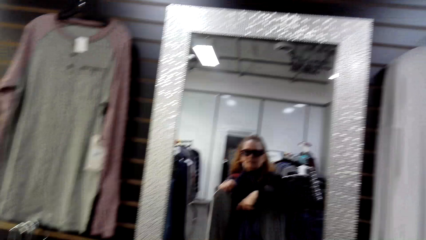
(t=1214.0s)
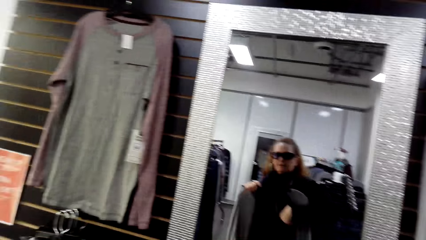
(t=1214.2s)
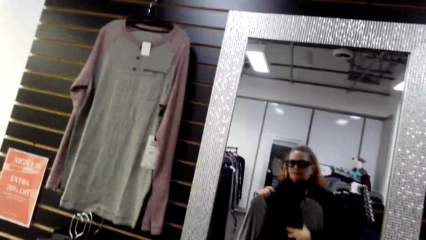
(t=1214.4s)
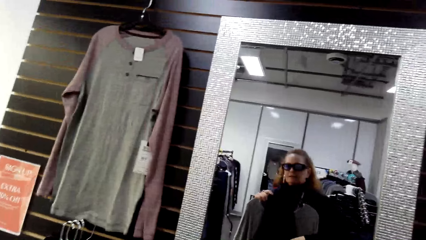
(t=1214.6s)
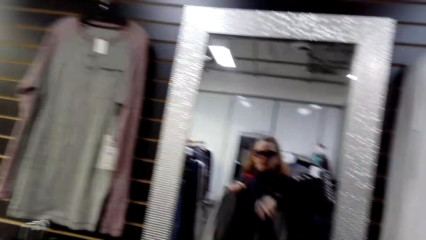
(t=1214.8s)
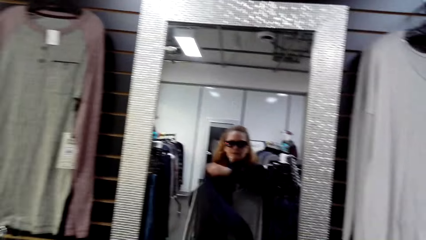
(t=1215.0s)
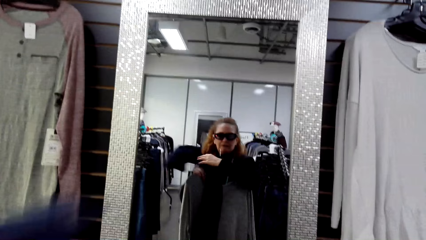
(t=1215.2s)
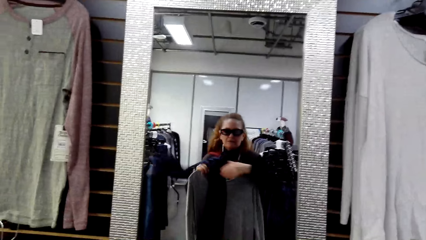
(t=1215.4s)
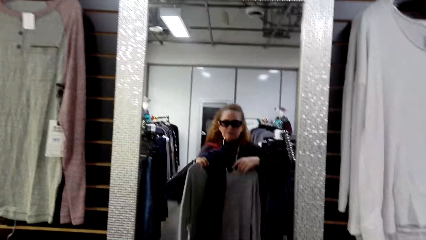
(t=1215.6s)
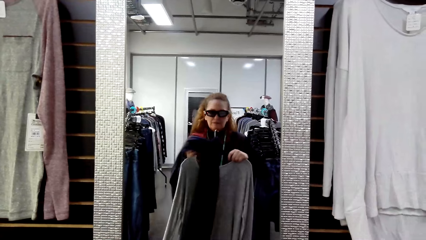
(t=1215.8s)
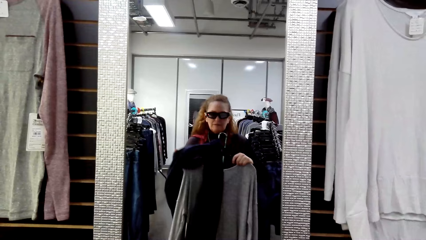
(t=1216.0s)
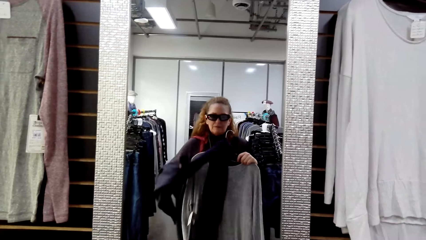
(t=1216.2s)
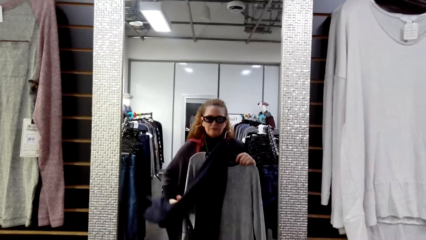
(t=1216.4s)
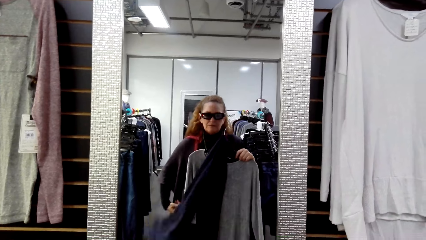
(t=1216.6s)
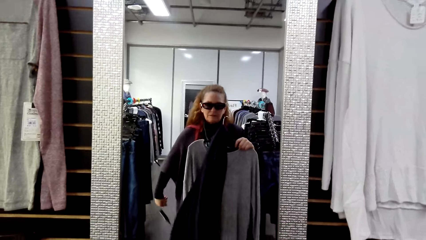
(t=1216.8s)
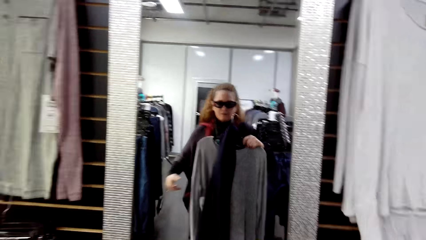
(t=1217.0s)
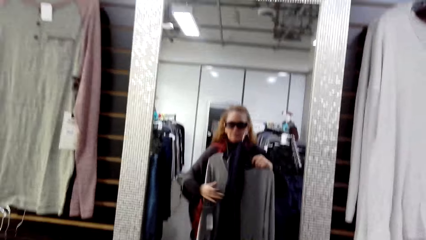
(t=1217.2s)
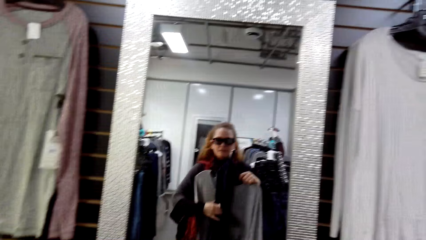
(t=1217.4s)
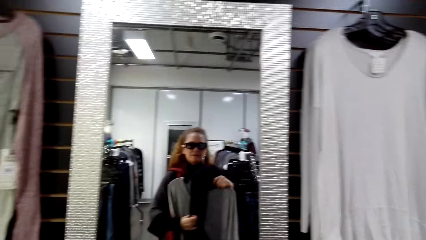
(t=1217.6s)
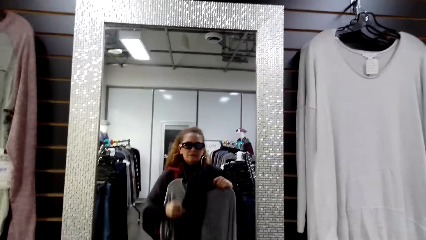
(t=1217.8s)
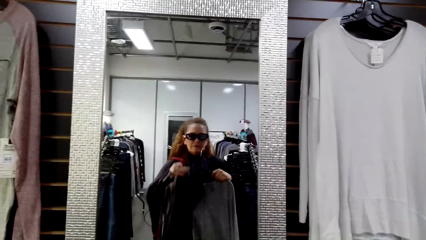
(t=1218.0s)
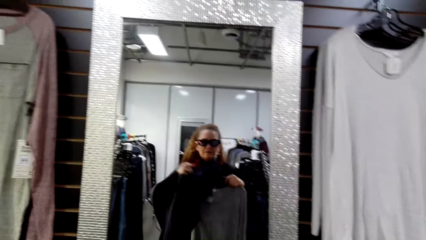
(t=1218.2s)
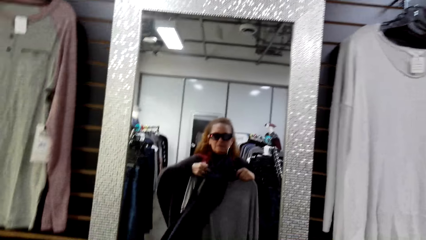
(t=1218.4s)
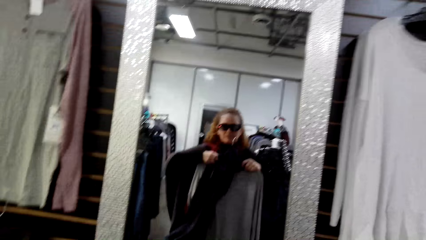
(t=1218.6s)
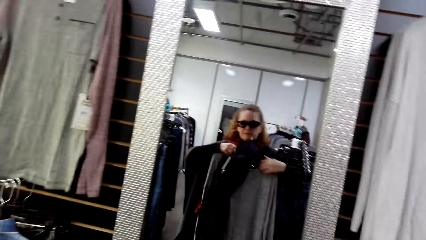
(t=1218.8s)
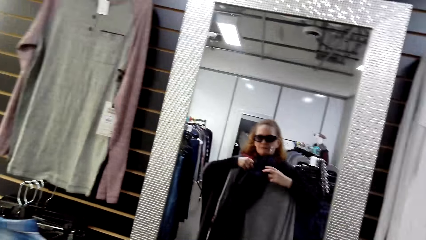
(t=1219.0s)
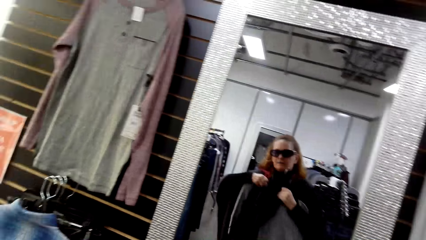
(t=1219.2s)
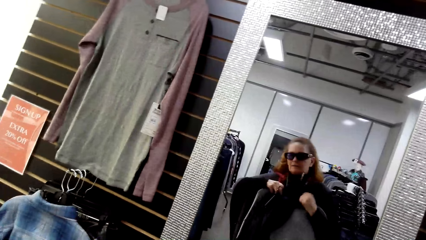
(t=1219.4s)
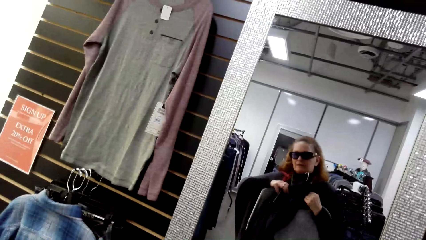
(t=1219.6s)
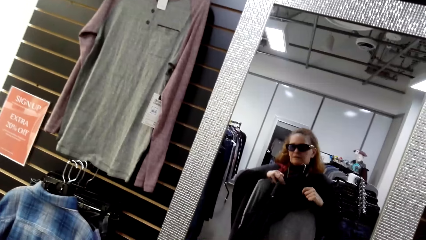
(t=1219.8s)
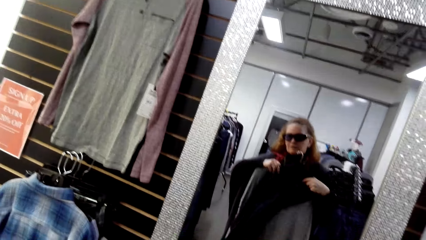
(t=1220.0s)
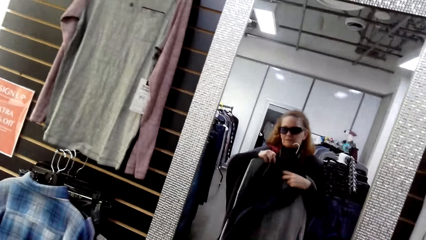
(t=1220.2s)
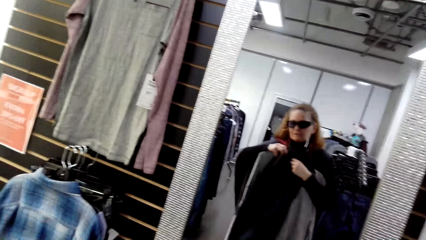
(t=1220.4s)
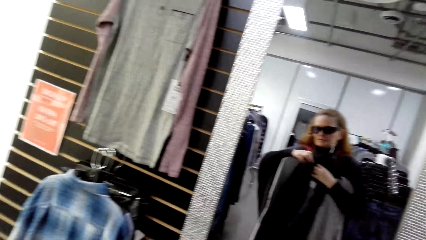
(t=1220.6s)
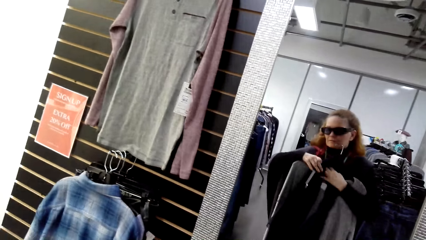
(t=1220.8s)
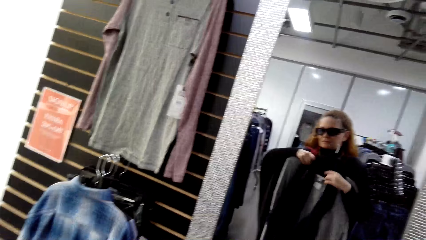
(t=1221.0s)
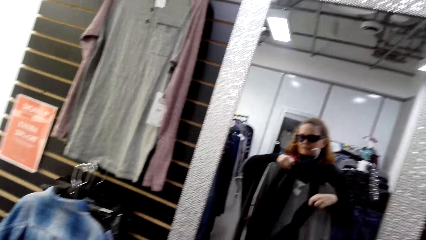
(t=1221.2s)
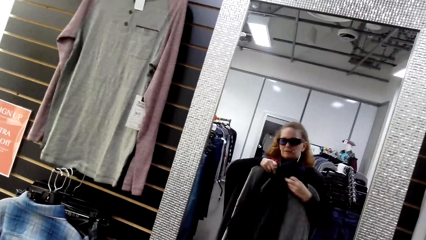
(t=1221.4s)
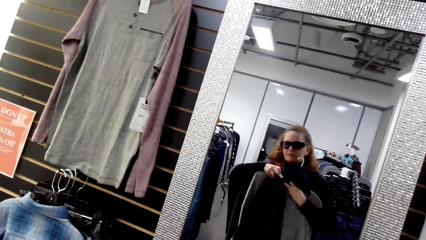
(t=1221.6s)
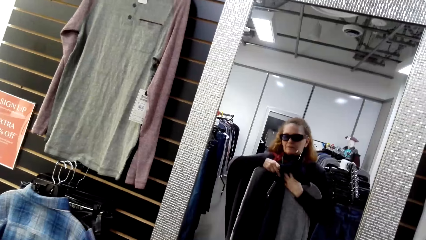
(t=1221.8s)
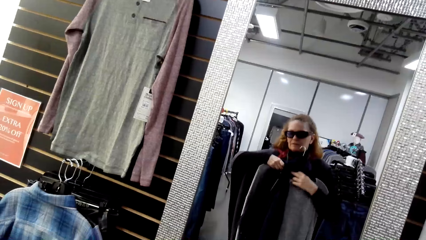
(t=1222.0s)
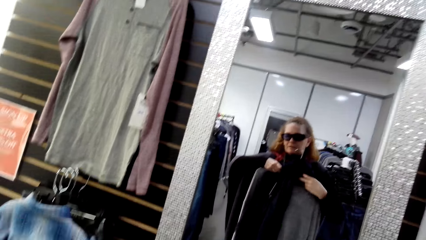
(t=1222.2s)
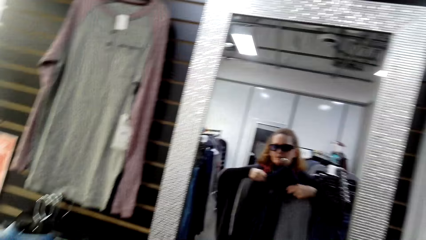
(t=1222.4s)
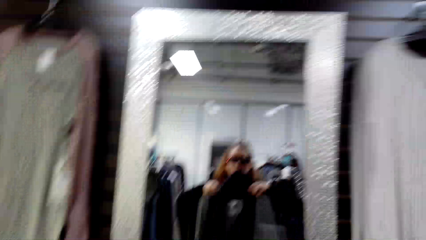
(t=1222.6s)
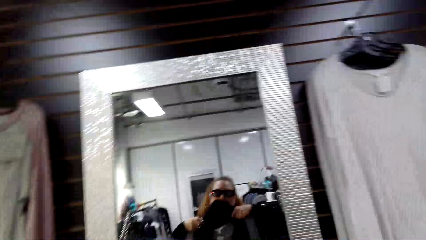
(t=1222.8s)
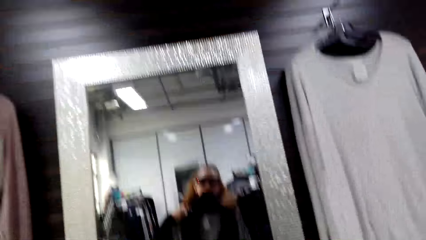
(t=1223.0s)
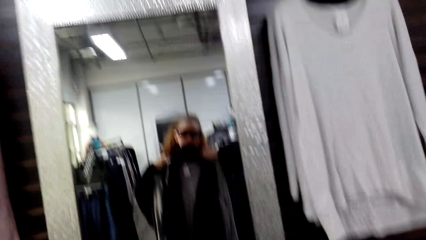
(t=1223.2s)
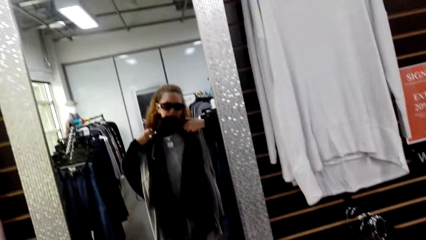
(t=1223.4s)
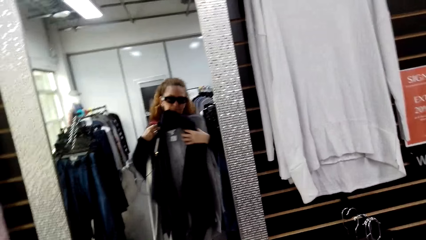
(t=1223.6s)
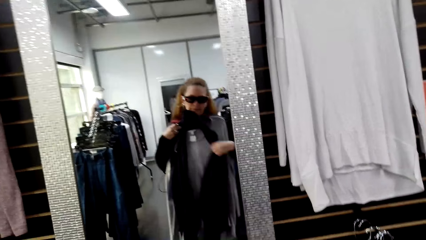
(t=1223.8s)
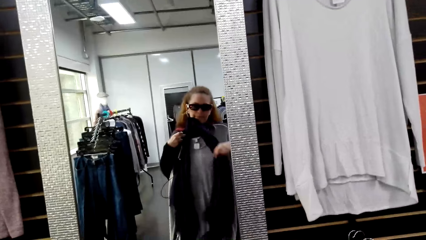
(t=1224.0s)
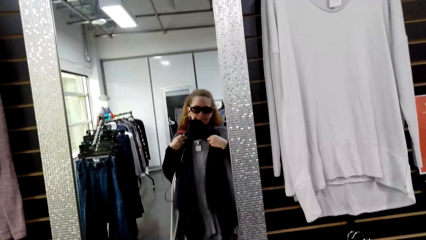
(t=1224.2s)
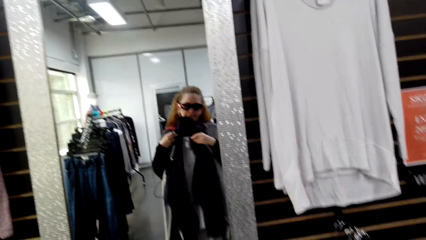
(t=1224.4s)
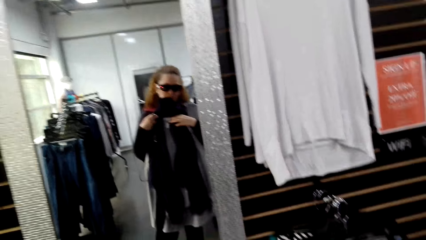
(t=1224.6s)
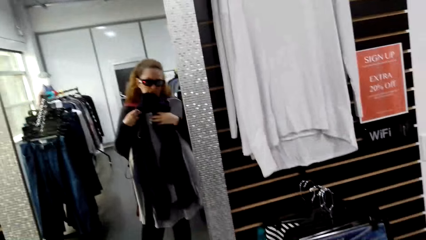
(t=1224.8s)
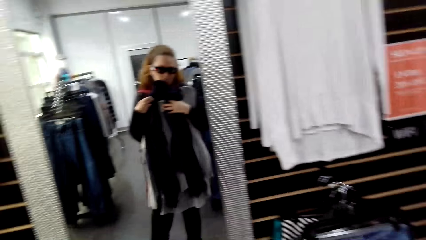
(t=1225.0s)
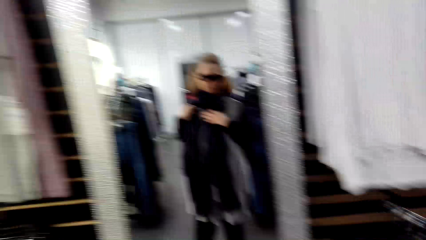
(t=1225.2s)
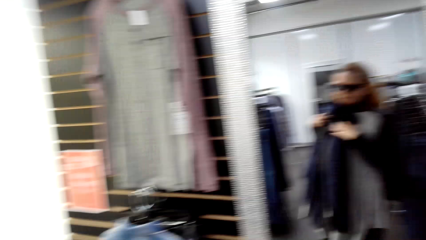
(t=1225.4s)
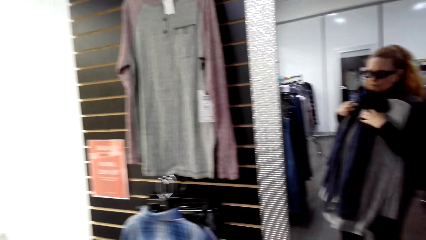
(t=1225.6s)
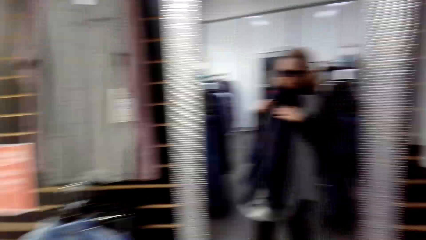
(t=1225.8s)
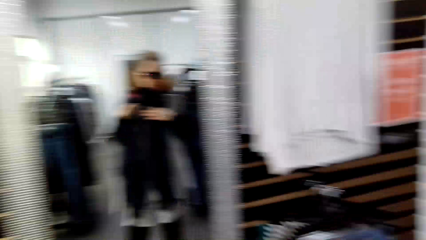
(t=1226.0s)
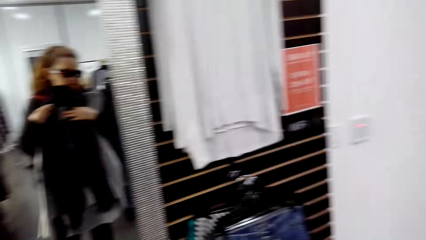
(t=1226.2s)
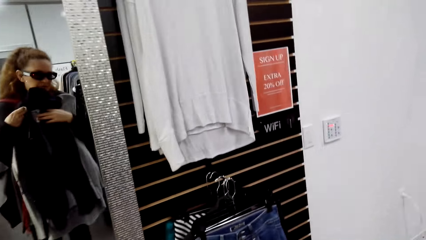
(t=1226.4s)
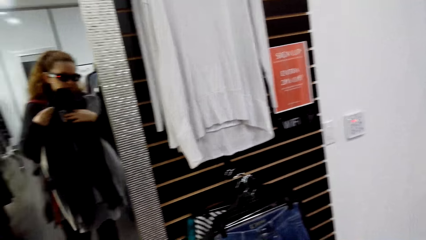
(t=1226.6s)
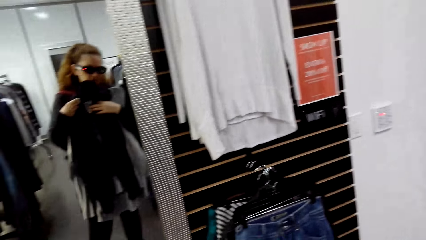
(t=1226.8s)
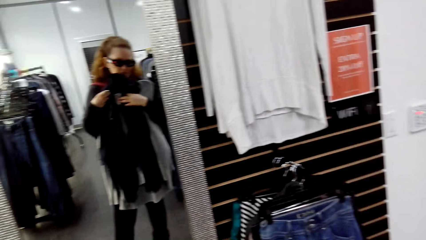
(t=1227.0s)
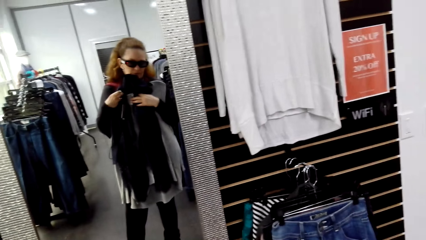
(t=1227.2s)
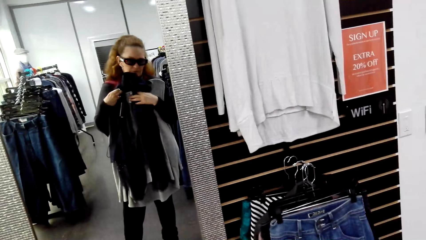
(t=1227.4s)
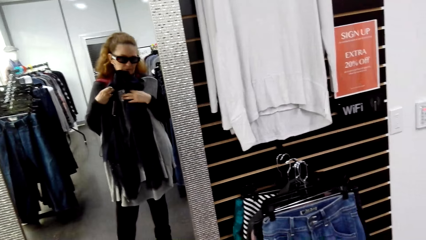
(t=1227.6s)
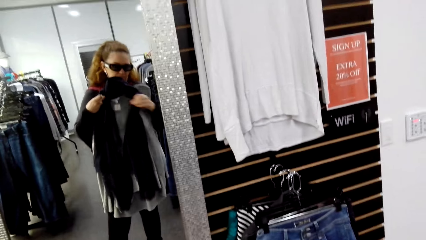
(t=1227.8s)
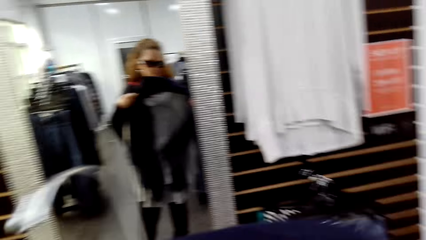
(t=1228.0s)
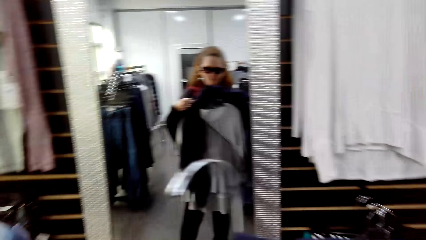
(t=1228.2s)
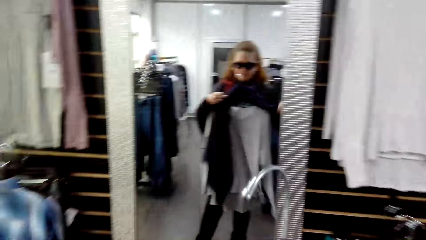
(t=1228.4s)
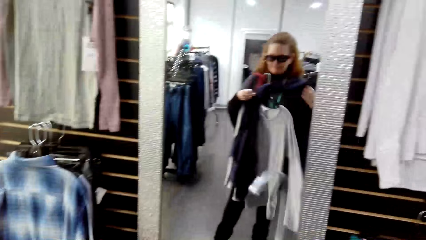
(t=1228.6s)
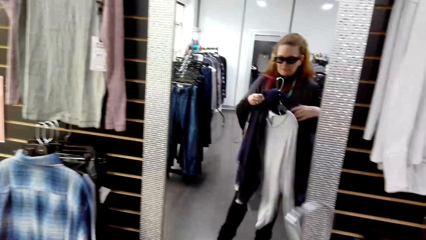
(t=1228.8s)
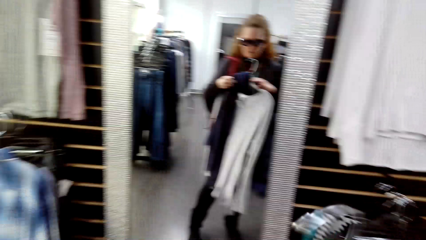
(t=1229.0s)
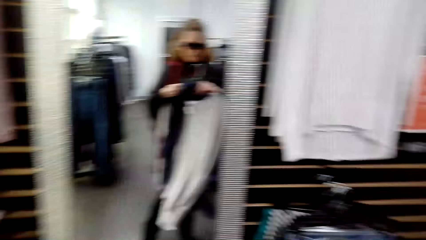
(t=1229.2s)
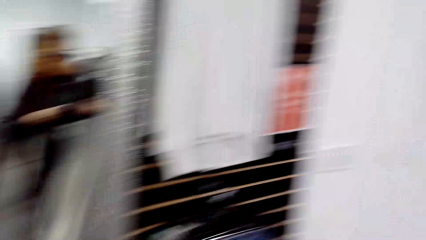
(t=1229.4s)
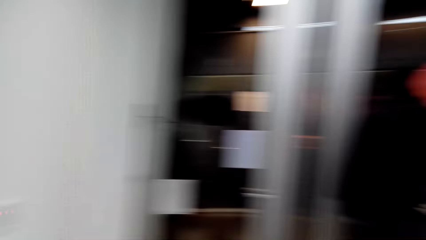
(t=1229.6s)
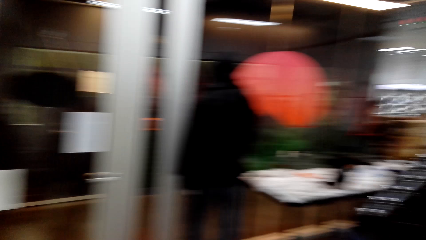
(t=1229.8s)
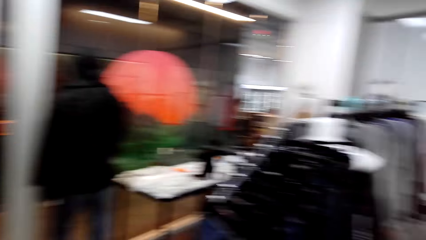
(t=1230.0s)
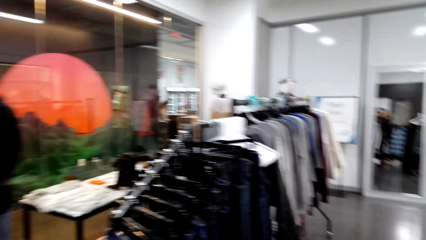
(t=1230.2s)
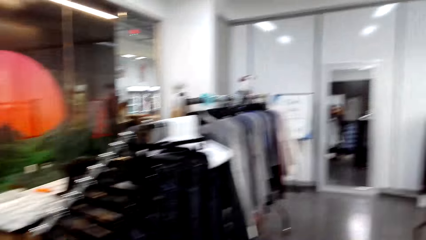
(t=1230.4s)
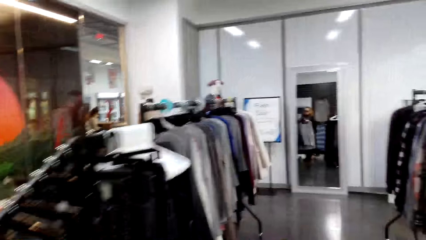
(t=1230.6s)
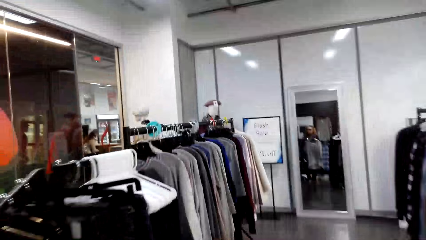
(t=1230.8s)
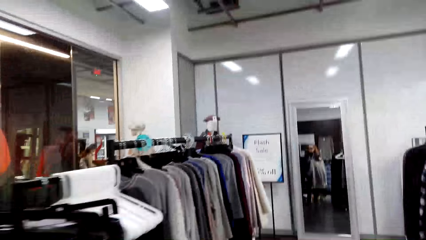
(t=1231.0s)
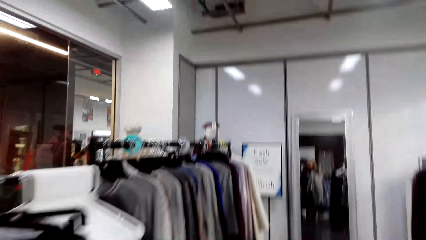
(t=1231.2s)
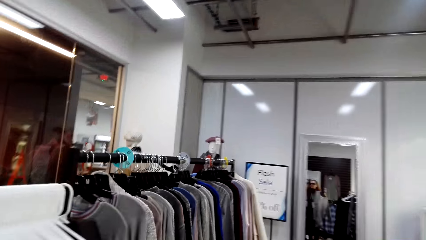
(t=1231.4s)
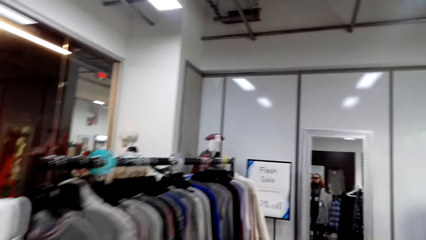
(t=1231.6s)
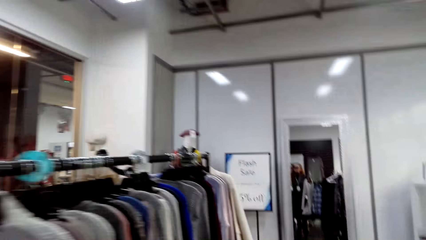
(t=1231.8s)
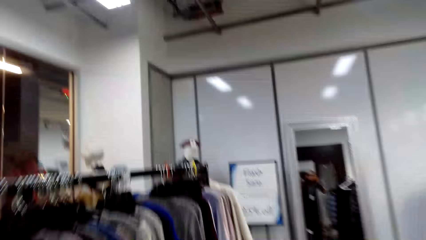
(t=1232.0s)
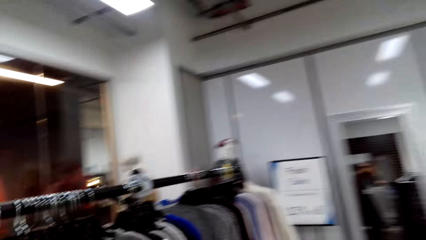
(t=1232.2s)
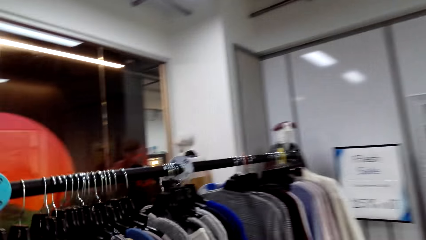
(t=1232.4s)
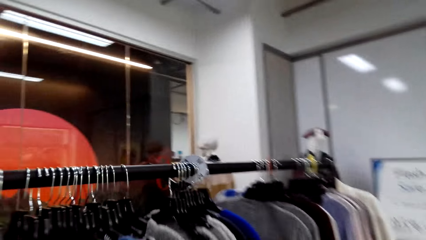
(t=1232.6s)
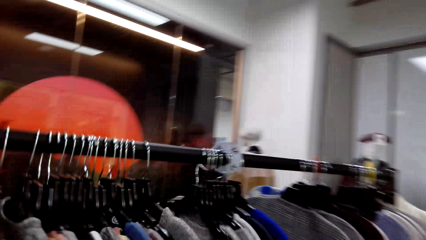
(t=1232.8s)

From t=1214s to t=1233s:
The camera wearer fits a cloth in the store. They touch a scarf. They look at the mirror. They walk around in the clothing store. They look at the mirror.
